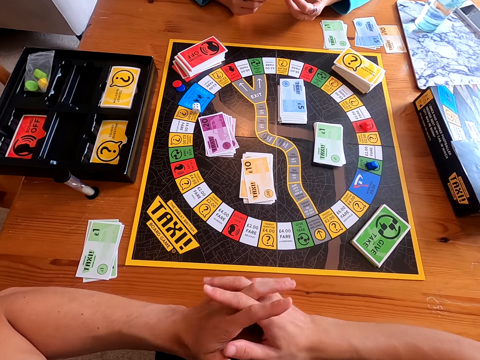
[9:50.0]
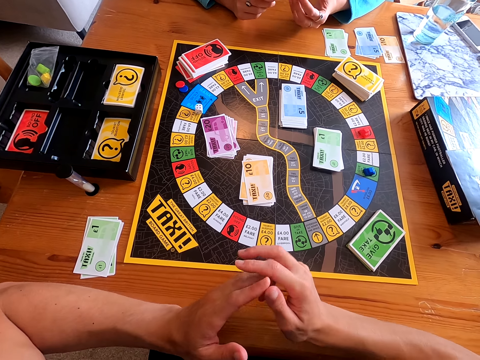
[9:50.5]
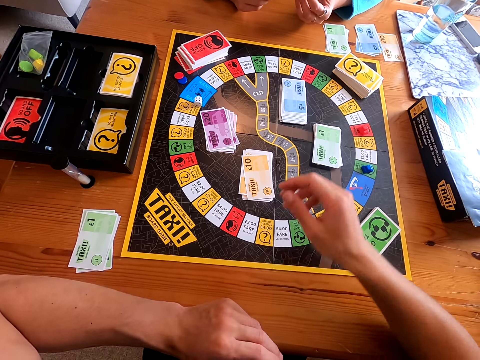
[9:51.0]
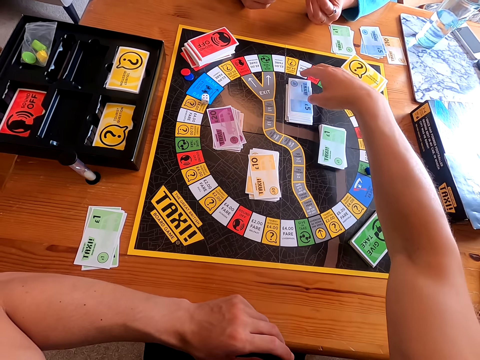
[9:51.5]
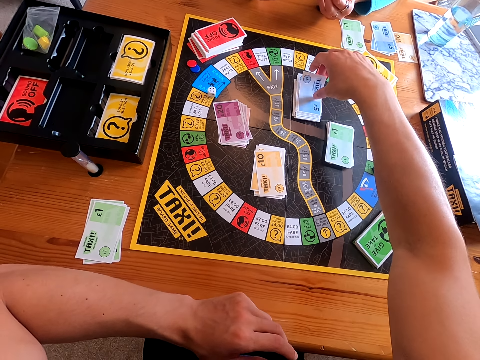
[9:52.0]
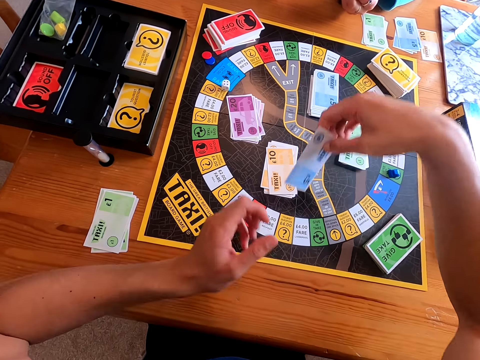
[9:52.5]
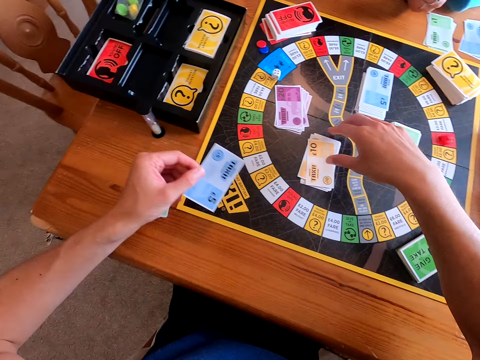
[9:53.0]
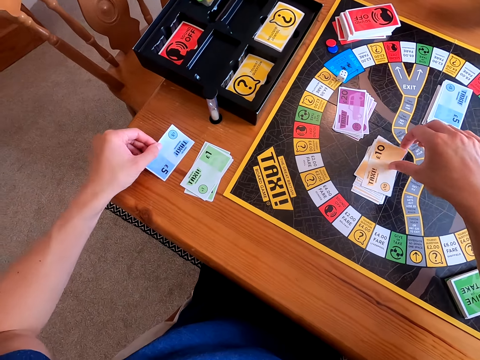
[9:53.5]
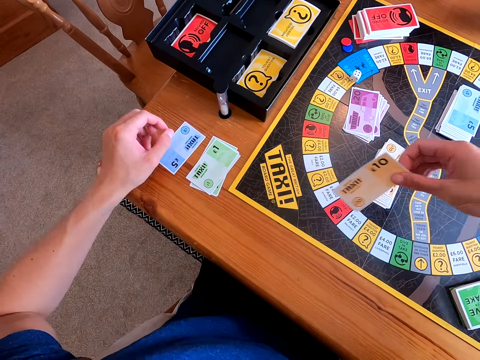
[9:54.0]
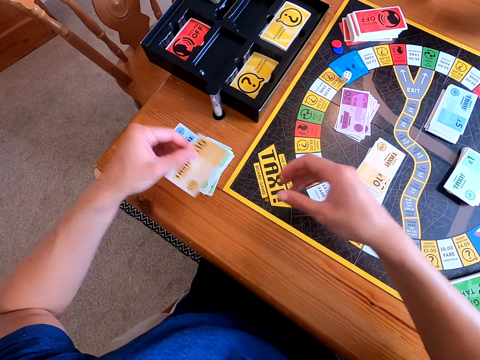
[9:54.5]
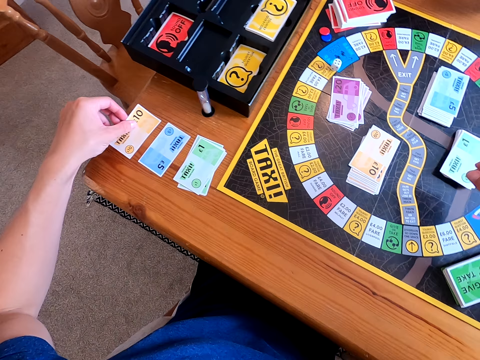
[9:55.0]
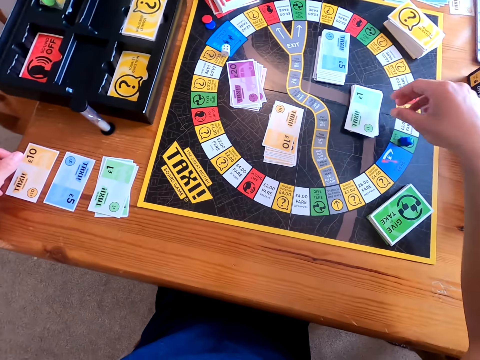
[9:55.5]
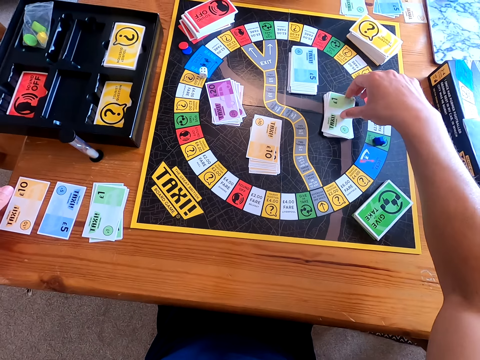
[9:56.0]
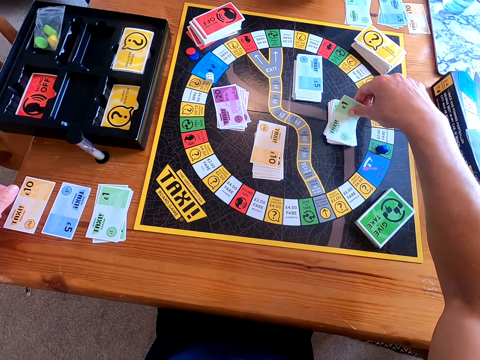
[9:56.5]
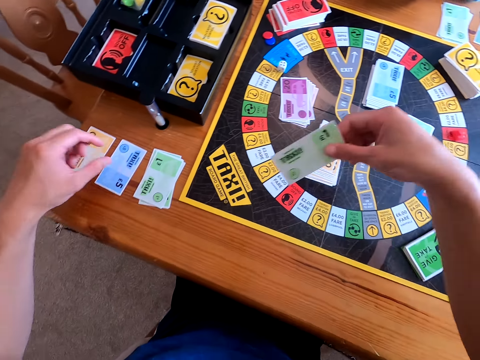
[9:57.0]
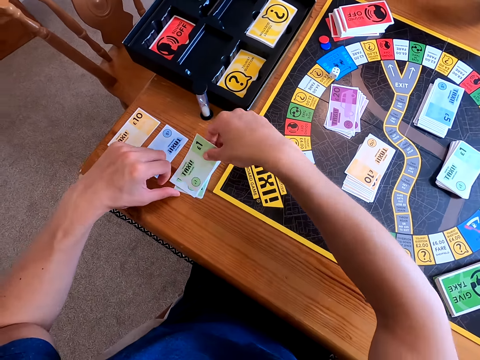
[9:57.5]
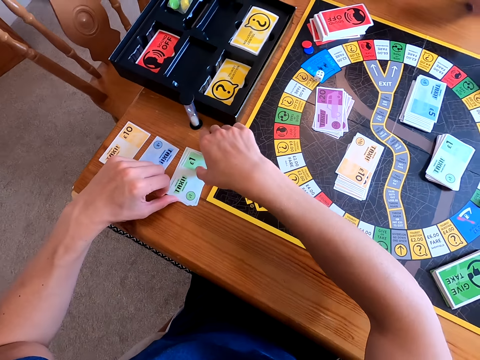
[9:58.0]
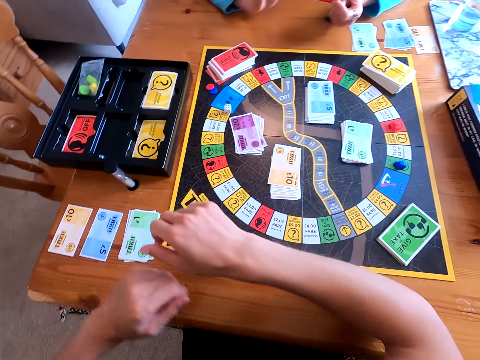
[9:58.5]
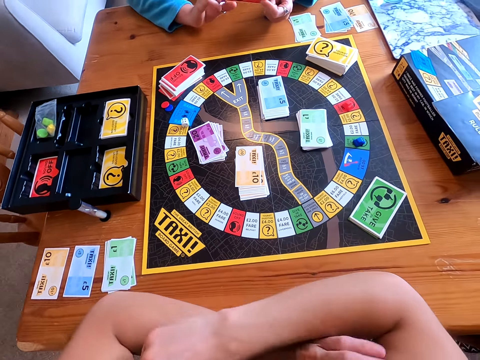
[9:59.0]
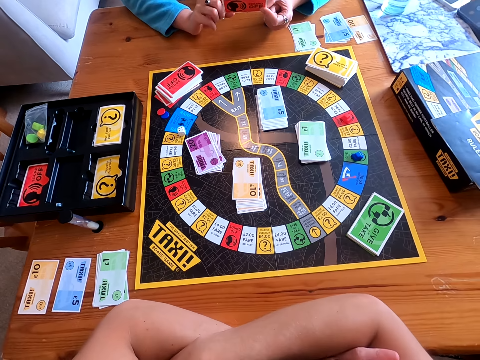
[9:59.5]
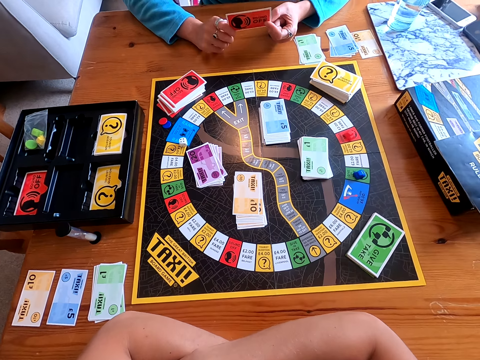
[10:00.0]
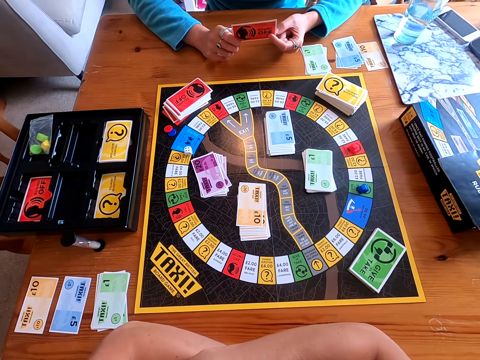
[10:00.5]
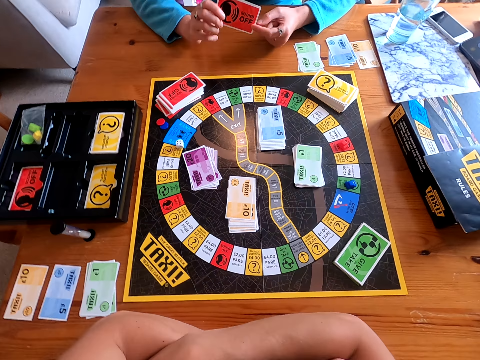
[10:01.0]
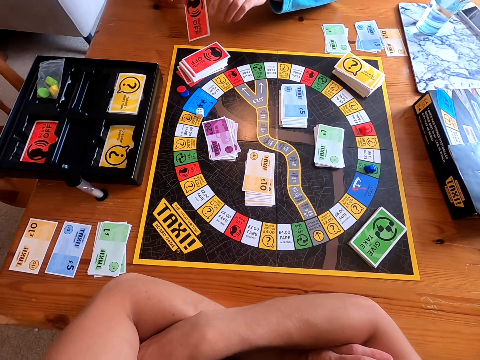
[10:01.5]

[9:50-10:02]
The camera wearer speaks to a lady. He stops holding his hands and moves his right hand. The lady speaks to the camera wearer. The camera wearer picks up a blue card from the game mat with the right hand. He takes the blue card with the left hand. He picks an orange card from the game mat with the right hand. He places the blue card on the table. He takes the orange card with the left hand. He places the orange card on the table. He picks a green card from the board. He places the green card on the table. He speaks to the lady. The lady speaks to the camera wearer. The camera wearer crosses arms together on the table.

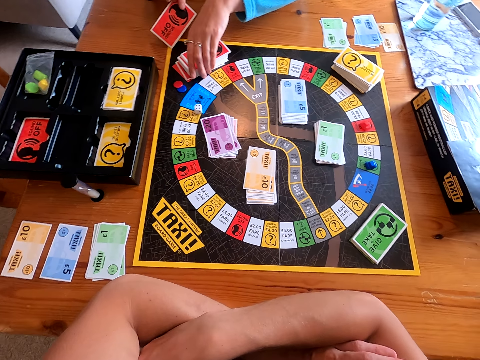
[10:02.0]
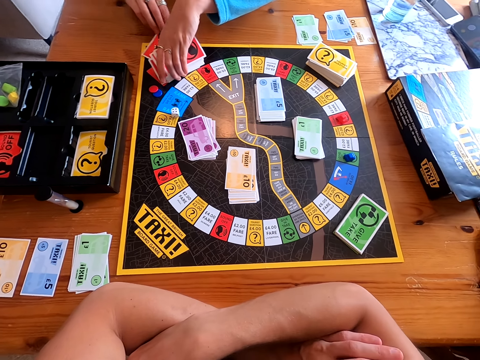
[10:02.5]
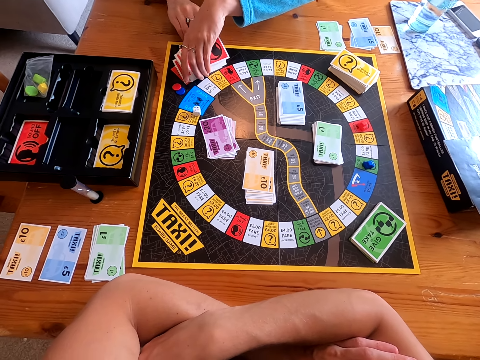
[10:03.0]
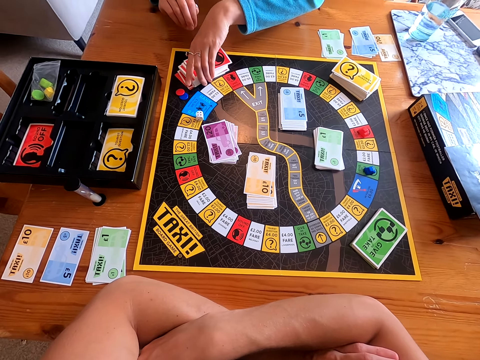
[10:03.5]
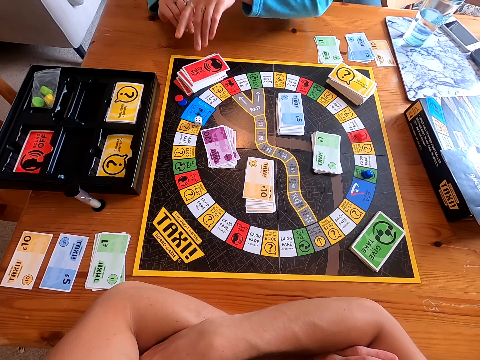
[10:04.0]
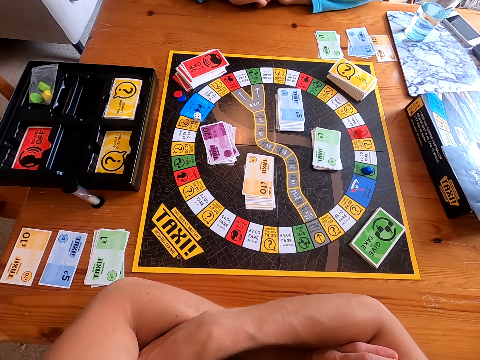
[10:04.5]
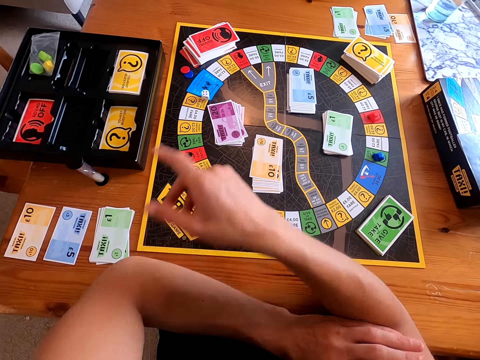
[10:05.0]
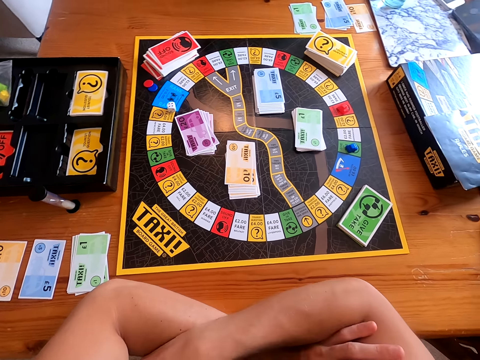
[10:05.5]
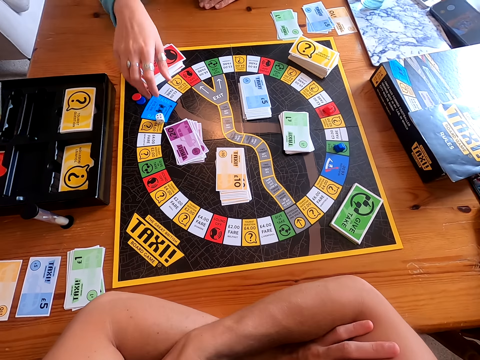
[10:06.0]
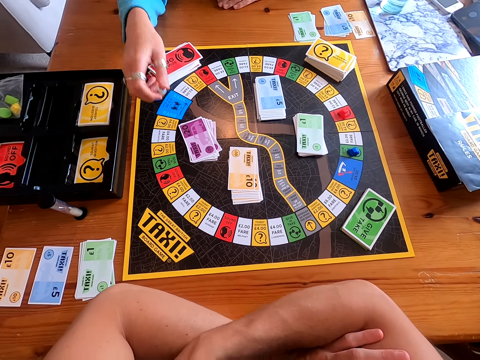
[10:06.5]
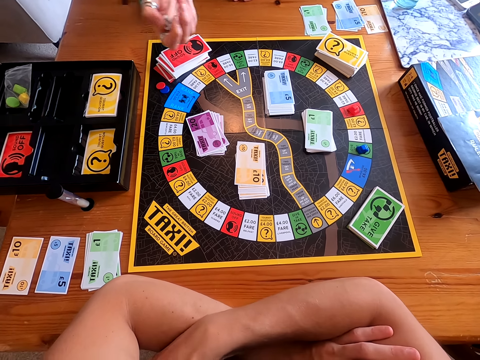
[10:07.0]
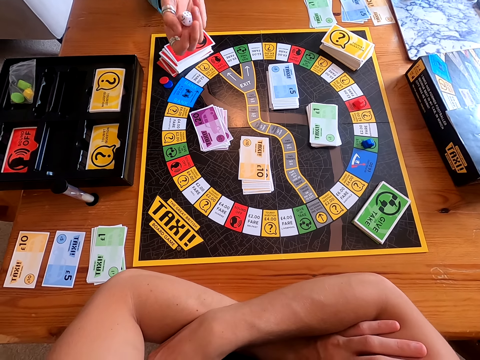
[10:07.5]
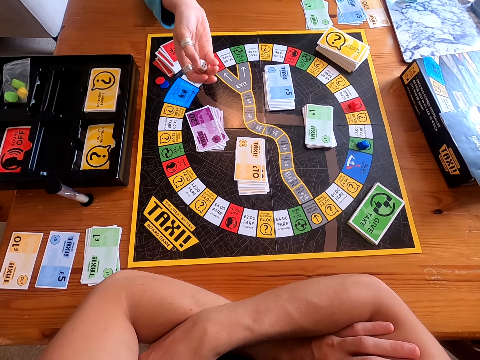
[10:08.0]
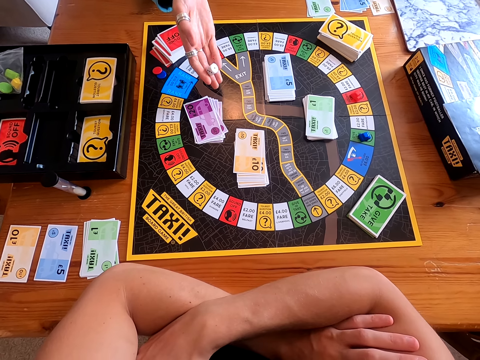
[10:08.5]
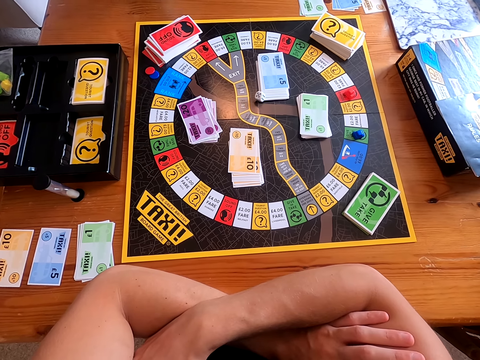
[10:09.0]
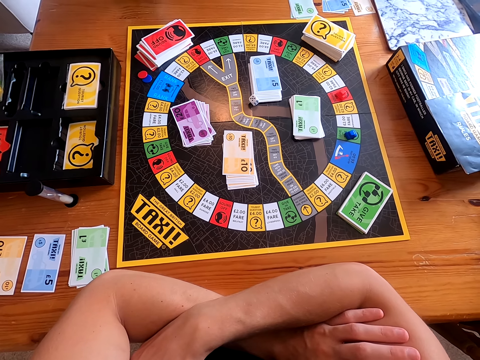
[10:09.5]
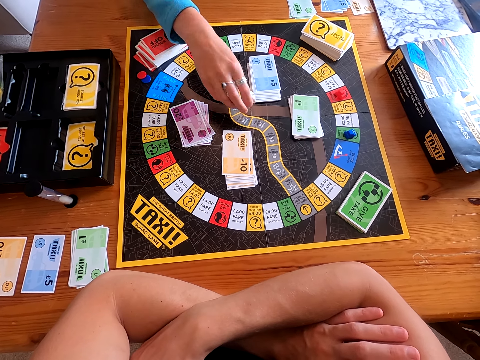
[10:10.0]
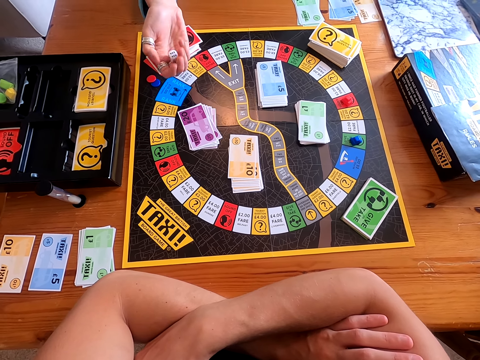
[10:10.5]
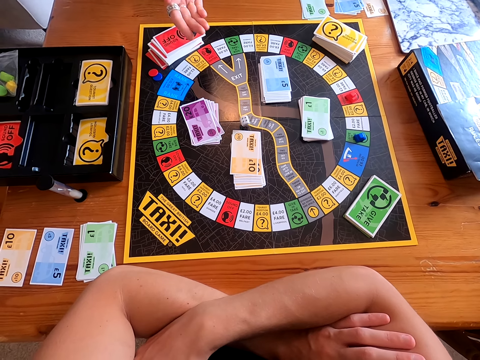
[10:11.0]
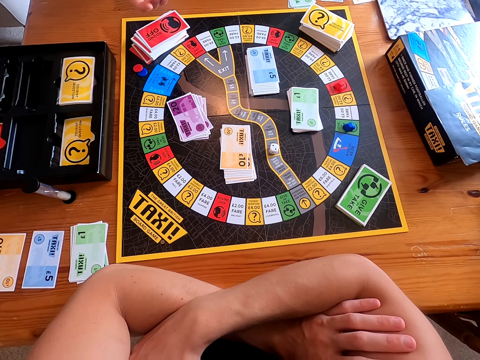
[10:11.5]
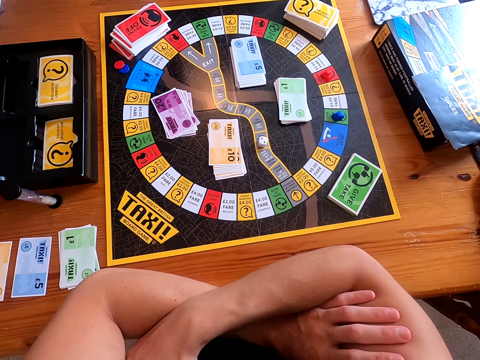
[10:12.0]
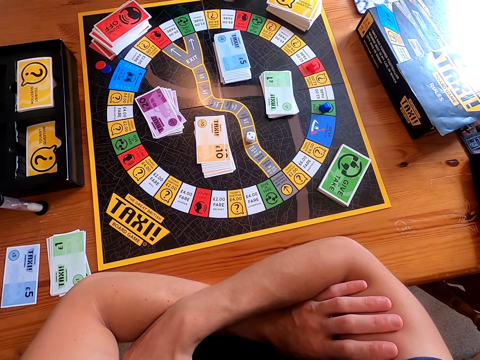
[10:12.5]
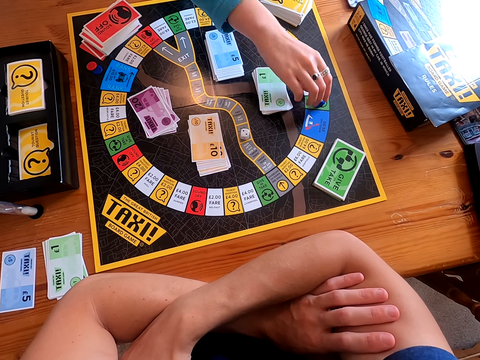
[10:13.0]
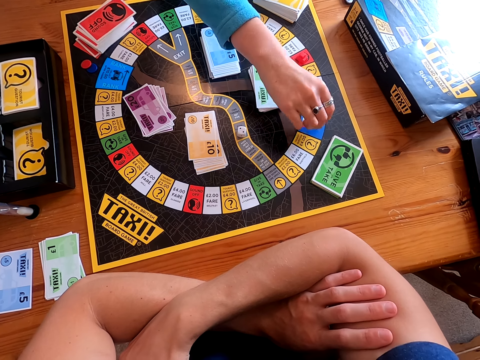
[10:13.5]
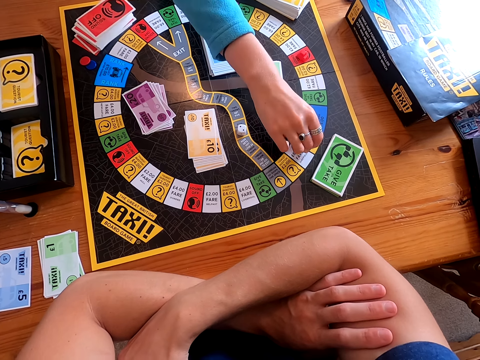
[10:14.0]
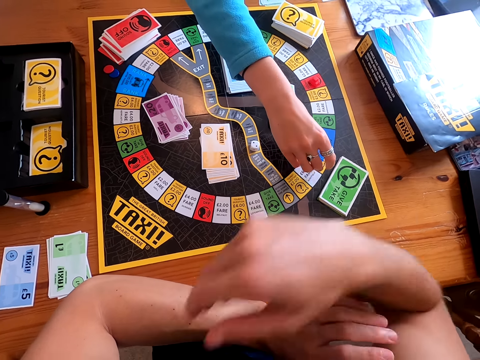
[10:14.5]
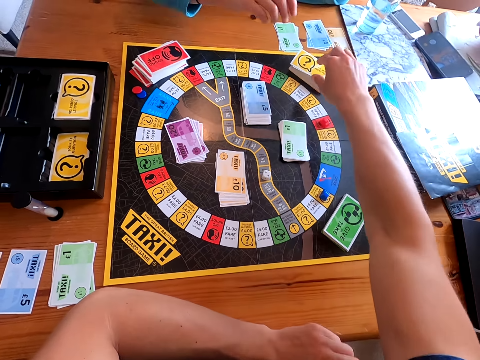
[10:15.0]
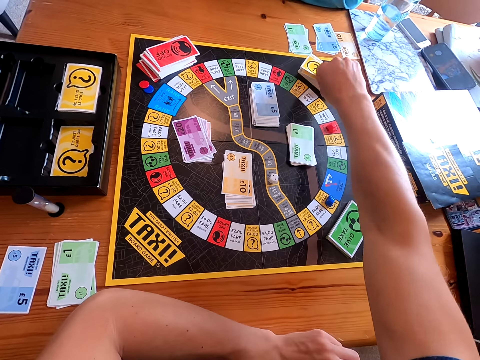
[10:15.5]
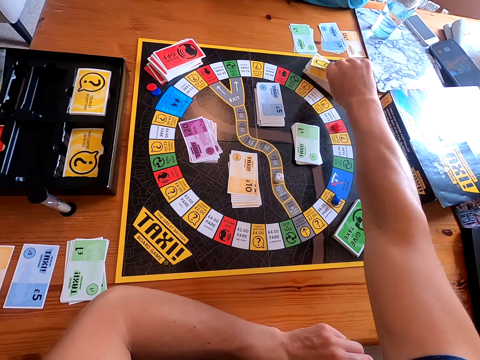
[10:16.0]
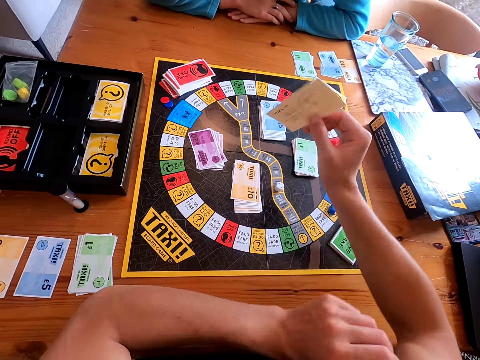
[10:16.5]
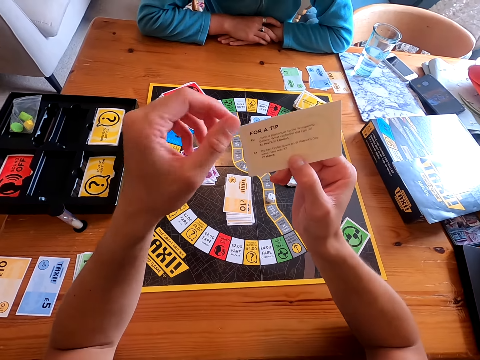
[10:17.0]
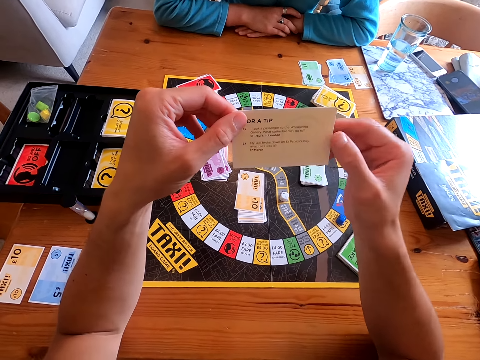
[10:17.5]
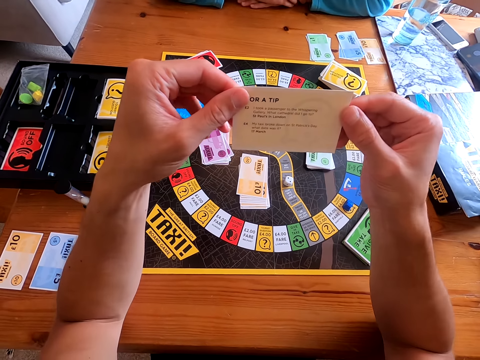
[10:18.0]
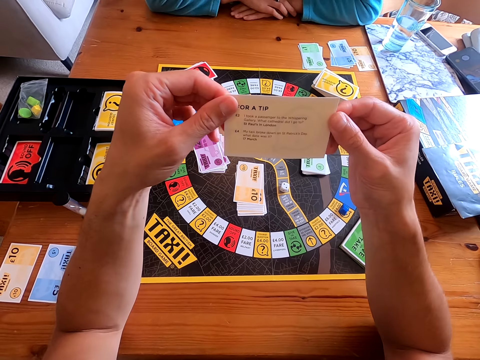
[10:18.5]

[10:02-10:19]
A lady puts the red card under other red cards on the game mat. The lady releases her hands from the cards. The lady picks a dice from the game mat. The lady shuffles the dice with her right hand. The lady throws the dice on the game mat. The lady picks the dice from the game mat. The lady throws the dice on the game mat. The camera wearer speaks to the lady. The lady picks up a piece from the game mat. The lady moves the piece on the game mat, places the piece on the game mat and lets go of the piece. The camera wearer picks a yellow card from the game mat with the right hand. They hold the yellow card with both hands.
